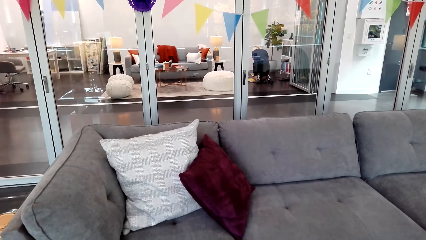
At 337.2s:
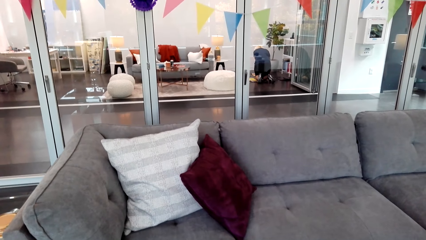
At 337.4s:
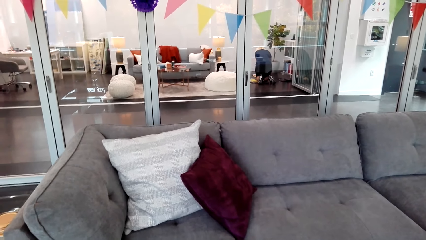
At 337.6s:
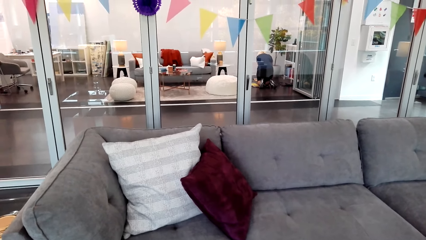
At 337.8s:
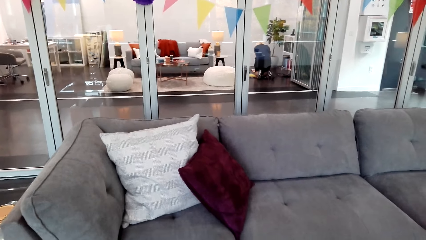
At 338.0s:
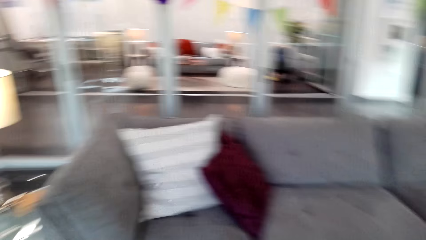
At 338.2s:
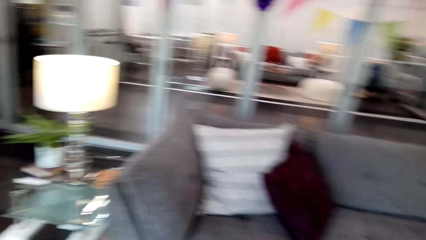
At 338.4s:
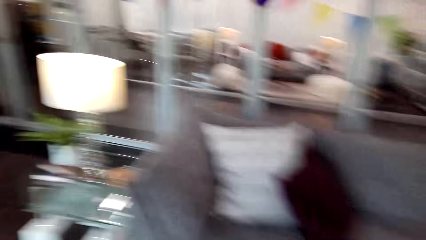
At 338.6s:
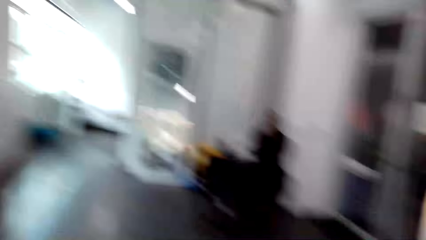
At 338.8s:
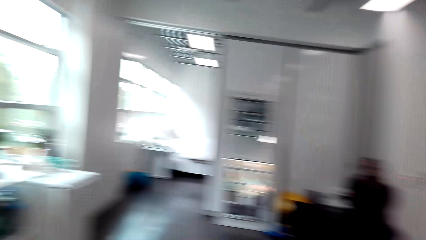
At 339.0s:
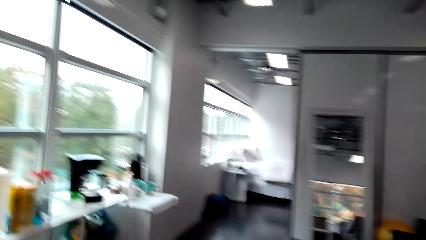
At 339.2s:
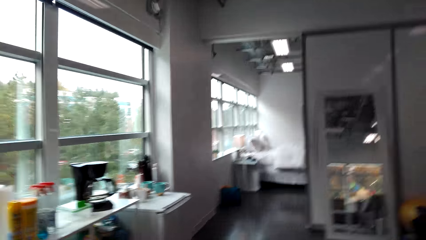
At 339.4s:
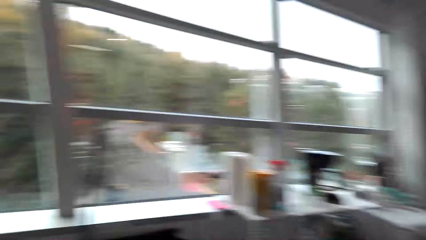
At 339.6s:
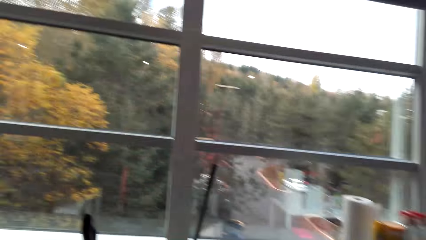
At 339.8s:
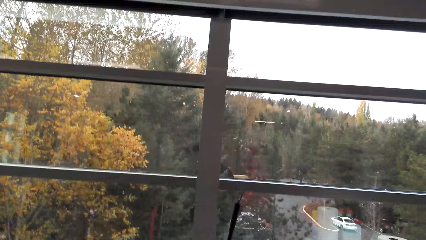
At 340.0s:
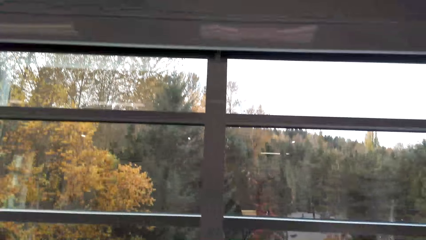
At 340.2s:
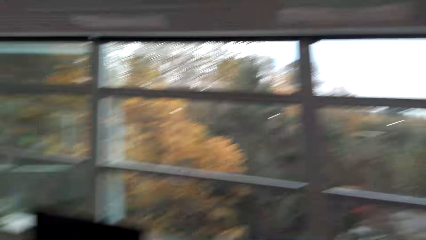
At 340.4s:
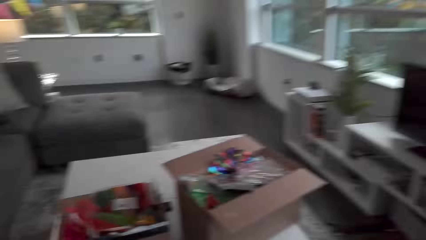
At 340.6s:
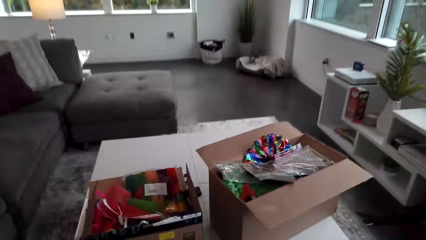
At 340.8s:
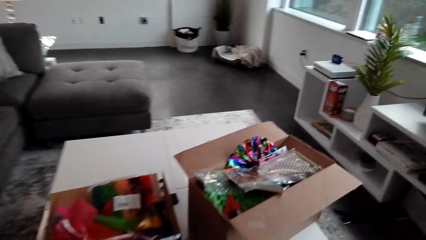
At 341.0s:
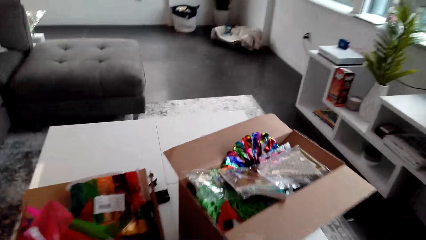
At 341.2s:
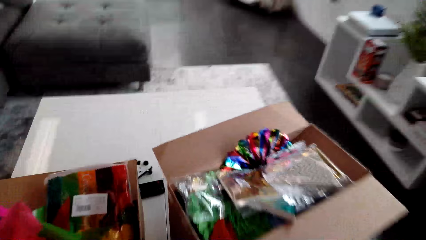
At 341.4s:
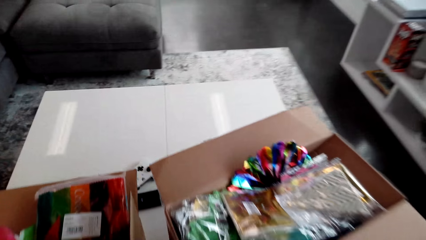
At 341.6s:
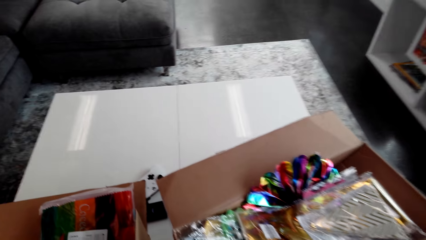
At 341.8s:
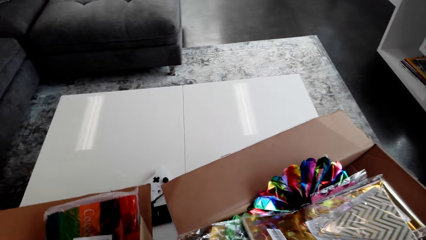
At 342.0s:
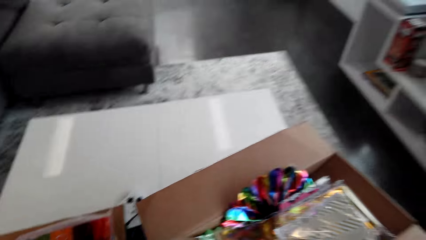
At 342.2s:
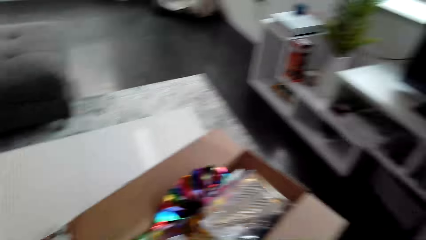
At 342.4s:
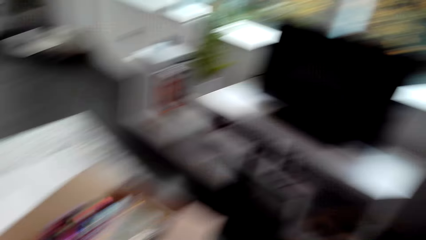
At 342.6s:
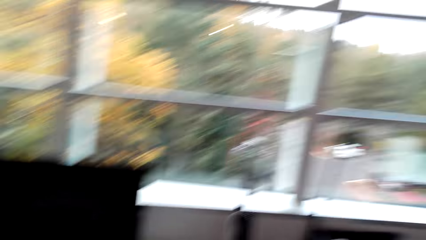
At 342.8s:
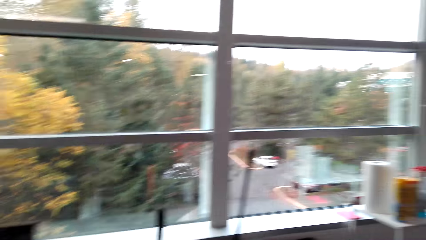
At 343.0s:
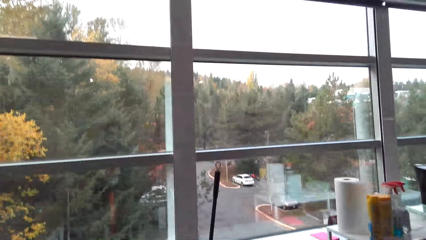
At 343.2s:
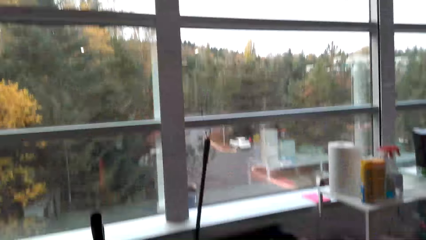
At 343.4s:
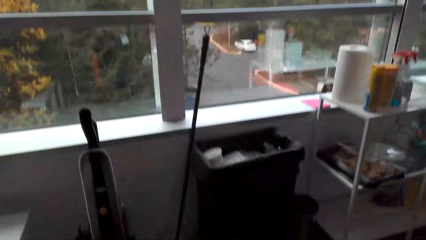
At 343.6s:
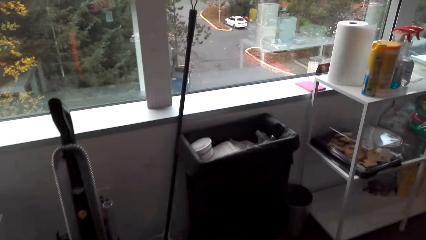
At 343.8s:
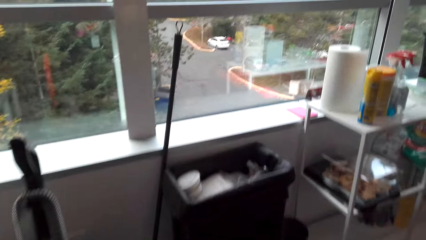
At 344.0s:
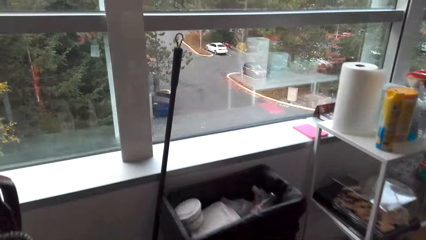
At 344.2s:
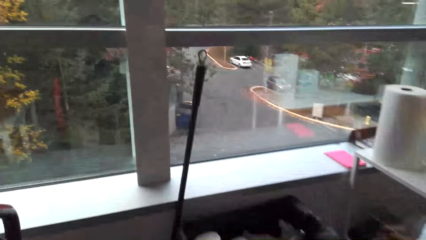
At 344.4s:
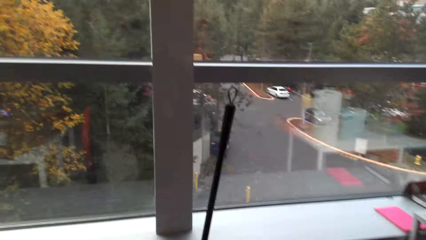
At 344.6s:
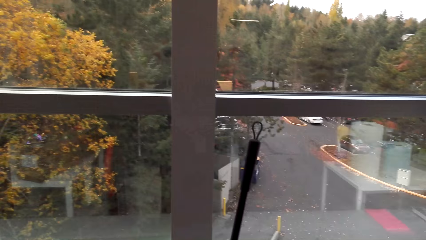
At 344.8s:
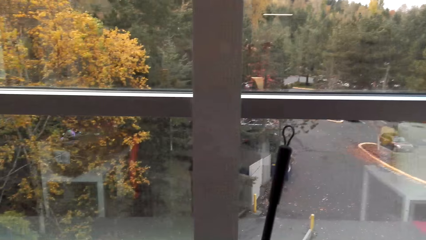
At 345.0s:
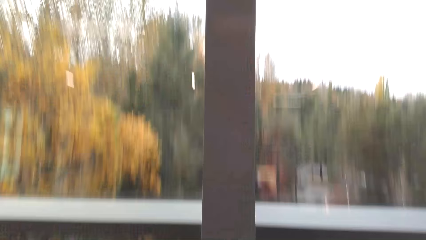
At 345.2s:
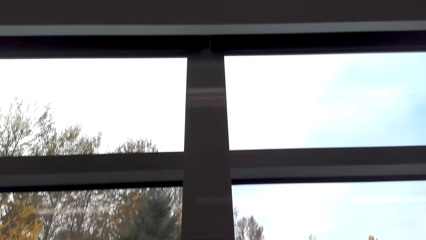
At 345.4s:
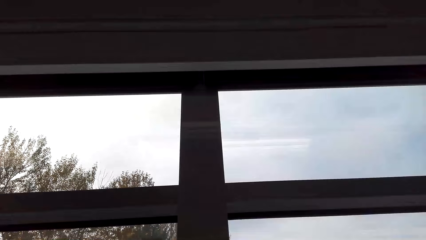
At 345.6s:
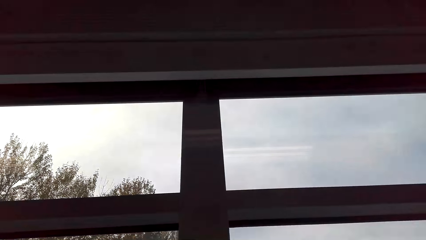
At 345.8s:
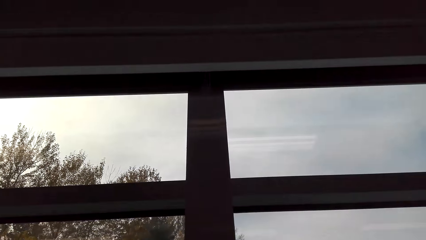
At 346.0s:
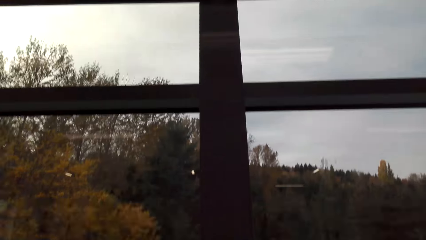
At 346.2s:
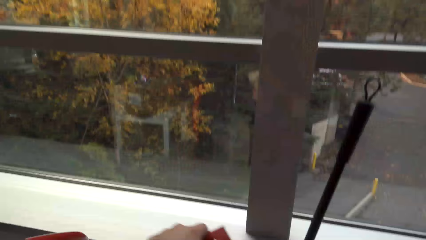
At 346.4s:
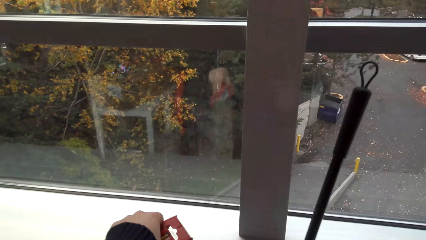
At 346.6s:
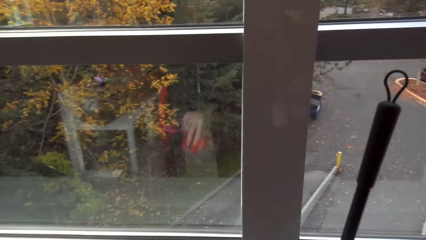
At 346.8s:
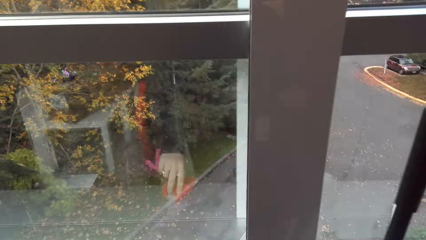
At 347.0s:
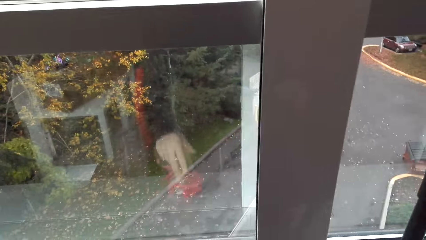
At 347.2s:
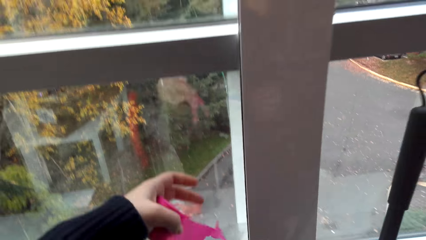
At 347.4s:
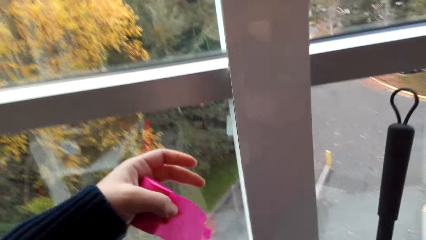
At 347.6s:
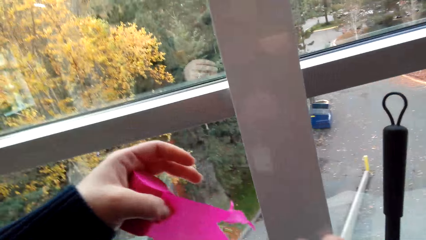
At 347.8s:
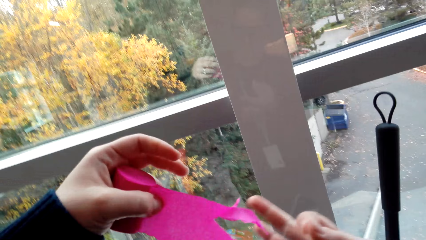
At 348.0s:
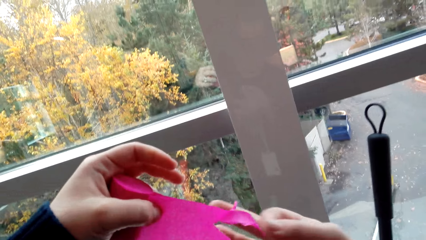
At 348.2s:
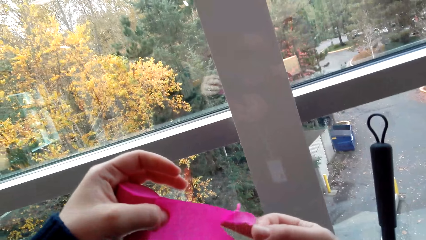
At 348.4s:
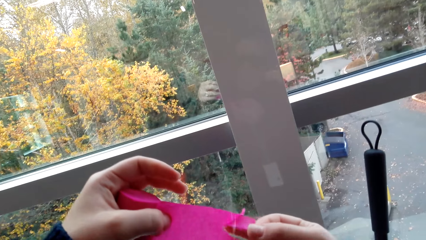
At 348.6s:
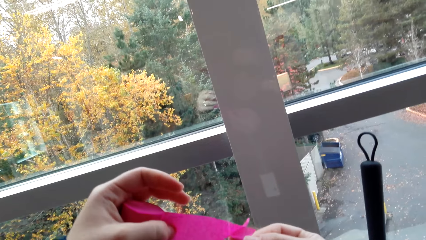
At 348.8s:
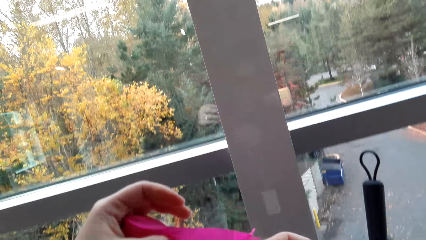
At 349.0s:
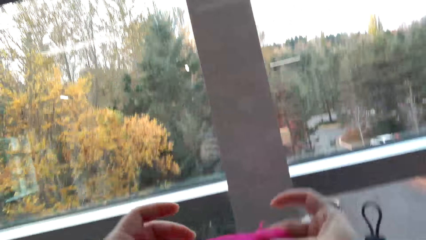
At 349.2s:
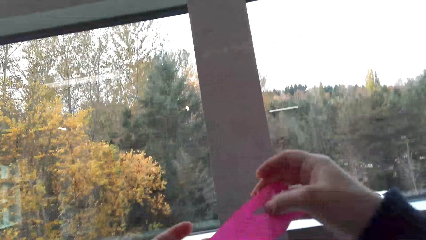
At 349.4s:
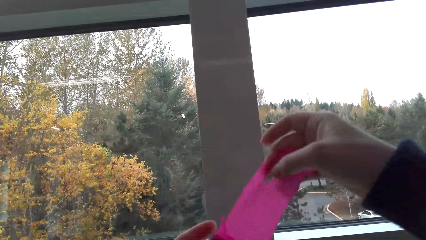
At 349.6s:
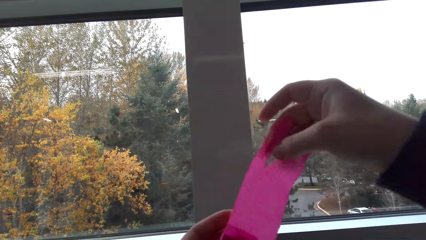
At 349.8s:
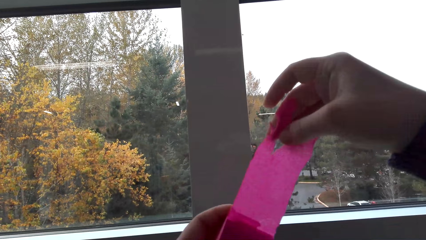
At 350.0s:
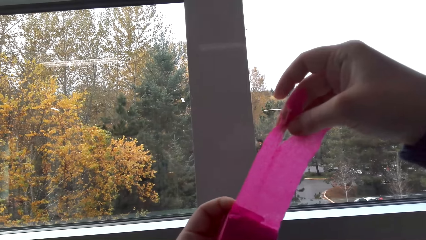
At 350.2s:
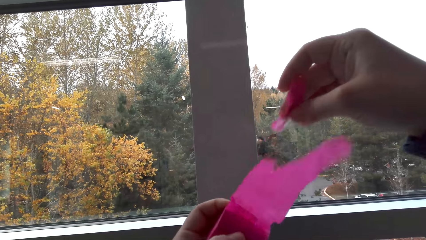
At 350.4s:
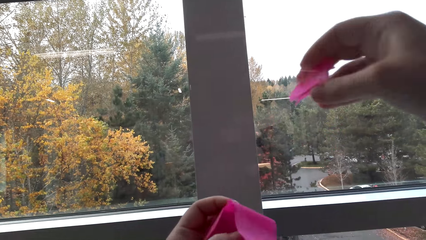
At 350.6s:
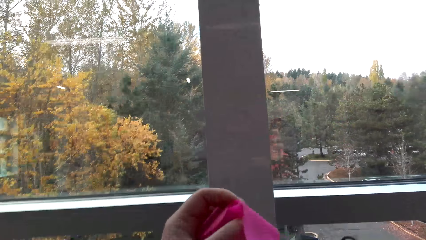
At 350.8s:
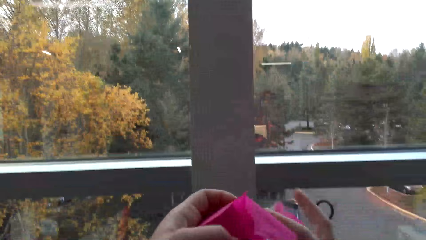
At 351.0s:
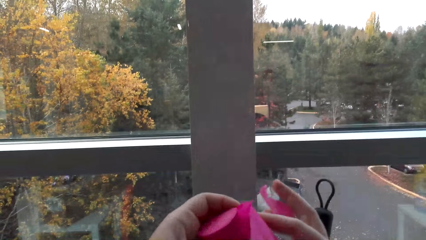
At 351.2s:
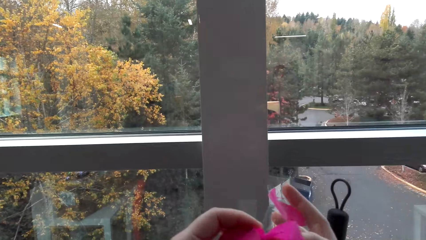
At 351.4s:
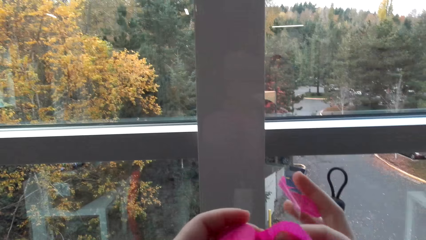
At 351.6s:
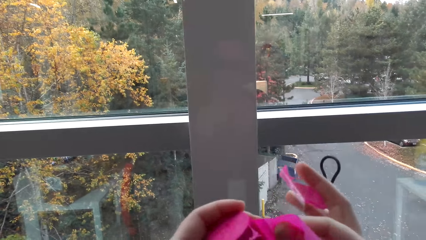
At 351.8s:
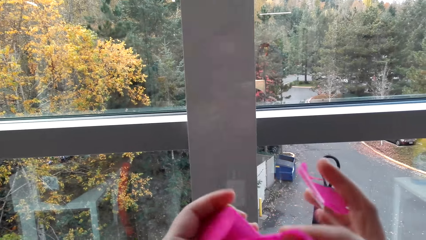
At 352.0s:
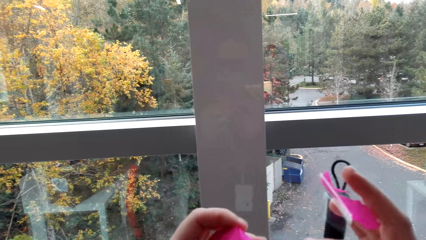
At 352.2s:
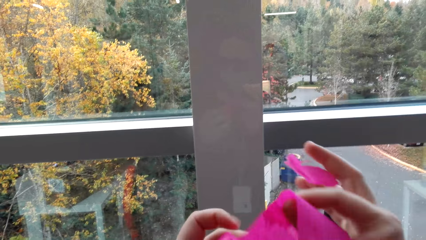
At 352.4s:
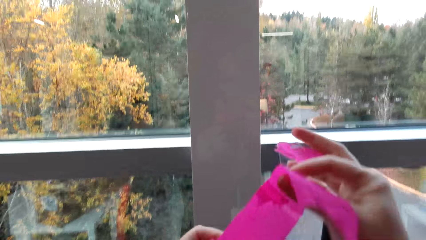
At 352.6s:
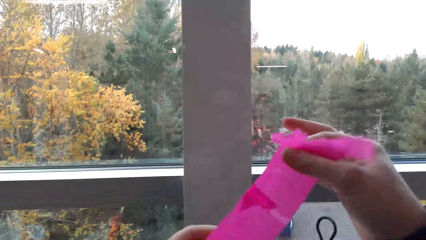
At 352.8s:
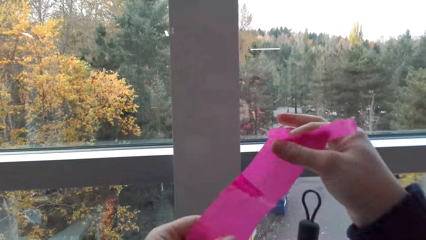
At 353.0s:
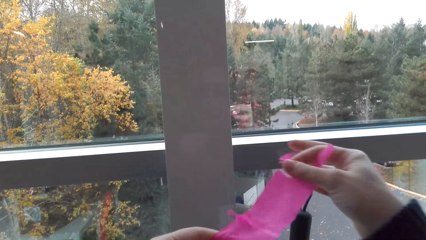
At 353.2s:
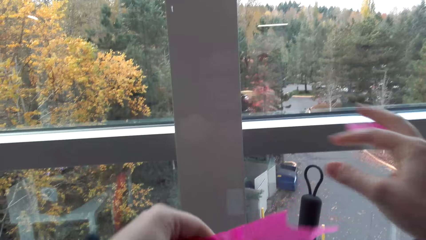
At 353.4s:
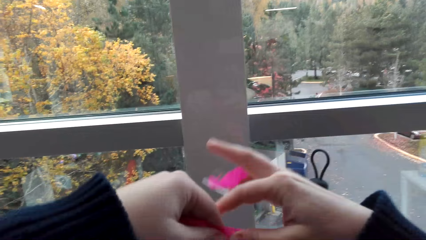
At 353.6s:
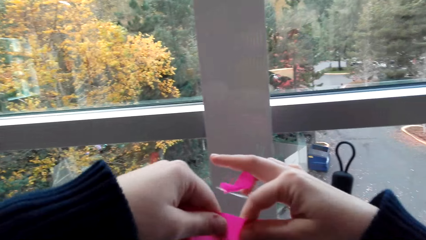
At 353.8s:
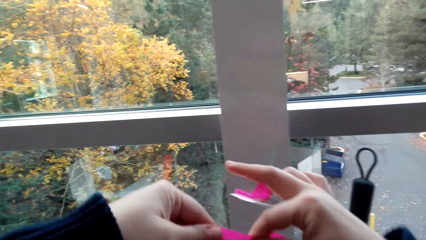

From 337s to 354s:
The camera wearer moves around the room. They turn around. They pick the ribbon, stretch the ribbon, cut the piece from the ribbon and put the piece down.
